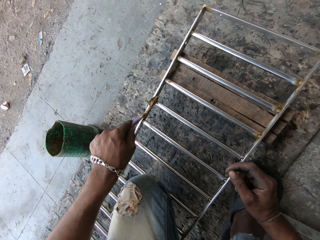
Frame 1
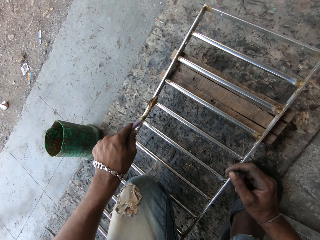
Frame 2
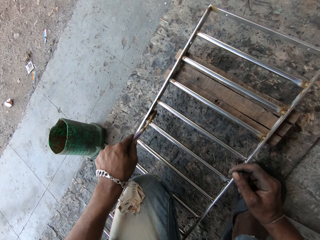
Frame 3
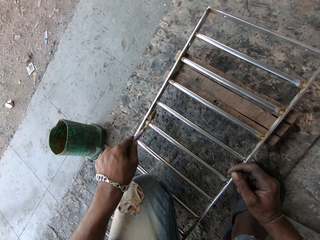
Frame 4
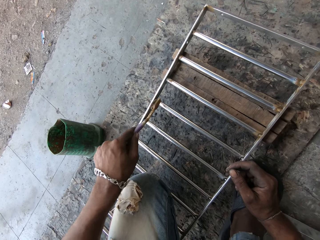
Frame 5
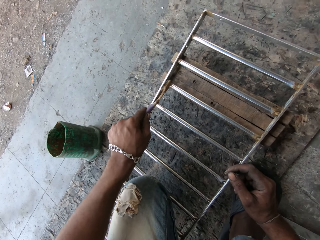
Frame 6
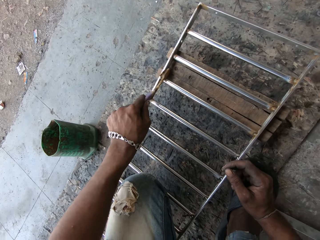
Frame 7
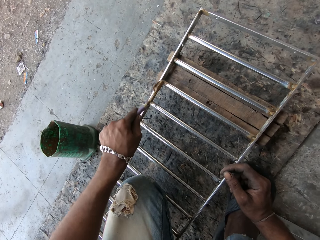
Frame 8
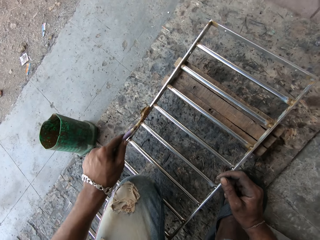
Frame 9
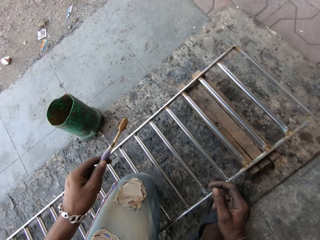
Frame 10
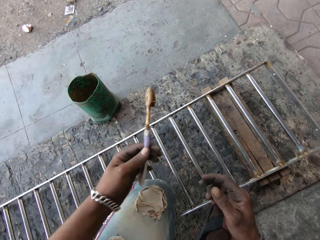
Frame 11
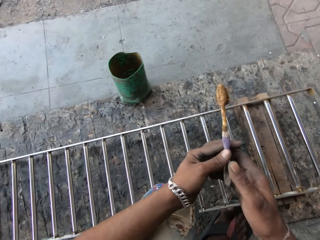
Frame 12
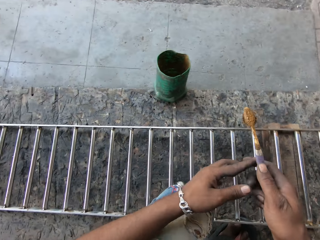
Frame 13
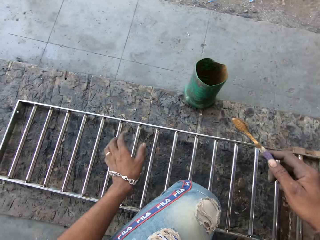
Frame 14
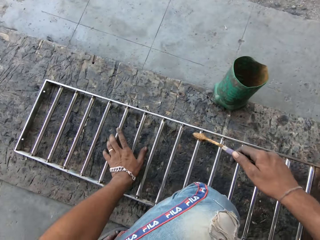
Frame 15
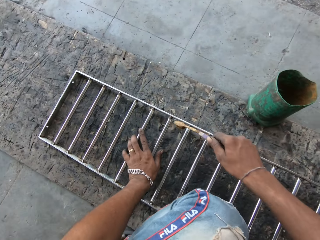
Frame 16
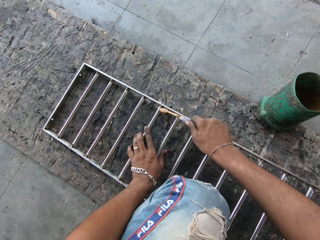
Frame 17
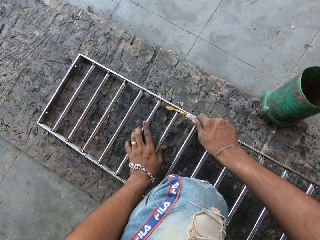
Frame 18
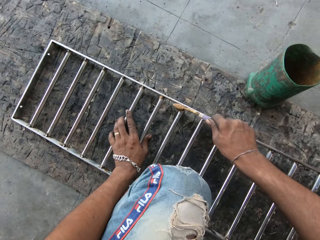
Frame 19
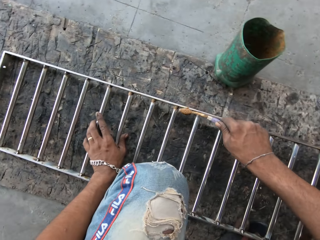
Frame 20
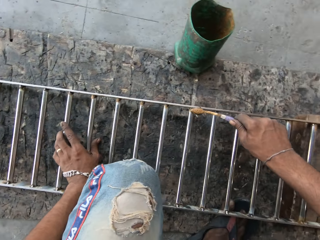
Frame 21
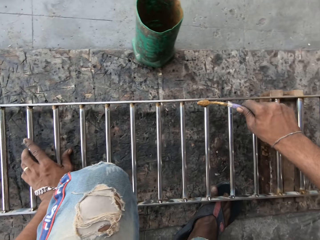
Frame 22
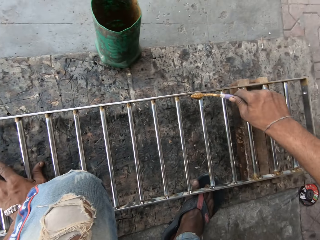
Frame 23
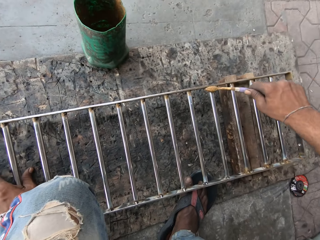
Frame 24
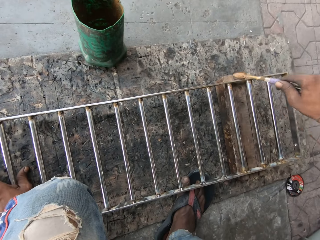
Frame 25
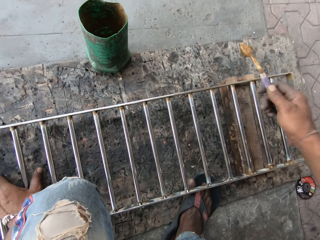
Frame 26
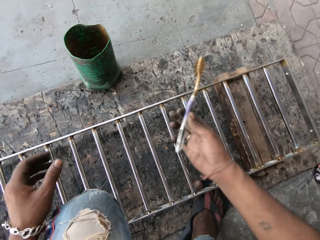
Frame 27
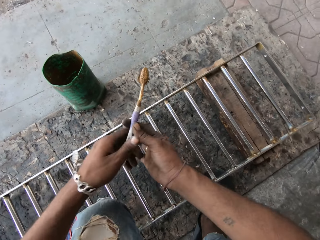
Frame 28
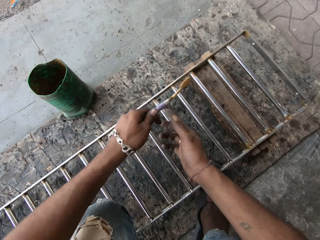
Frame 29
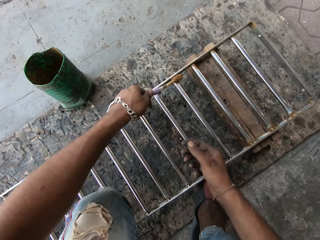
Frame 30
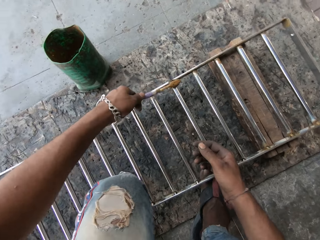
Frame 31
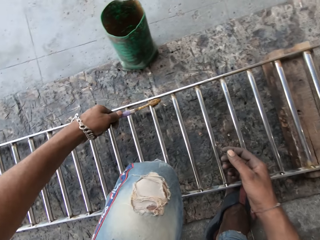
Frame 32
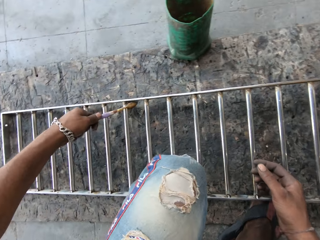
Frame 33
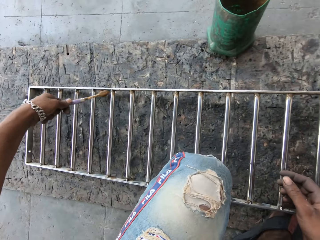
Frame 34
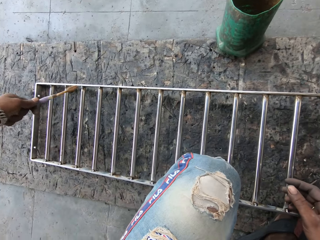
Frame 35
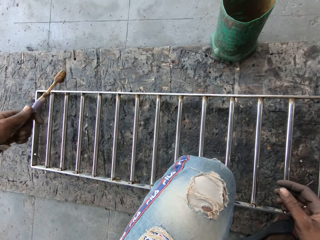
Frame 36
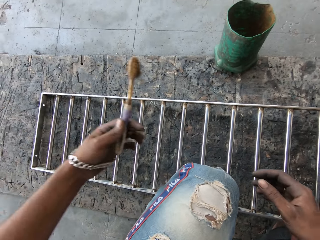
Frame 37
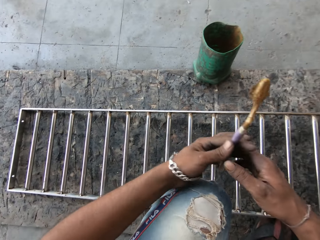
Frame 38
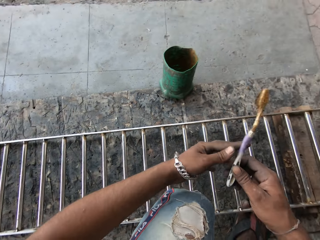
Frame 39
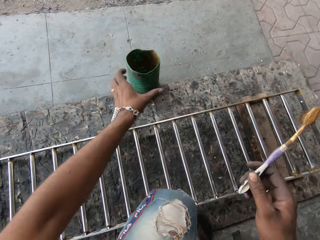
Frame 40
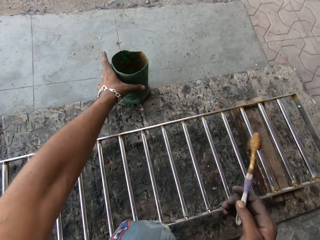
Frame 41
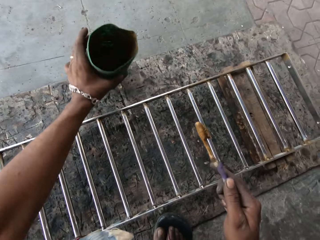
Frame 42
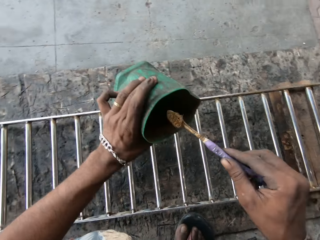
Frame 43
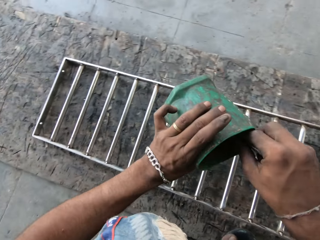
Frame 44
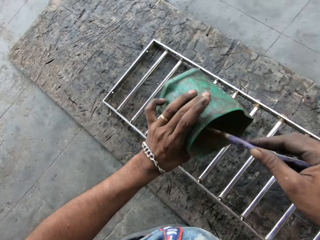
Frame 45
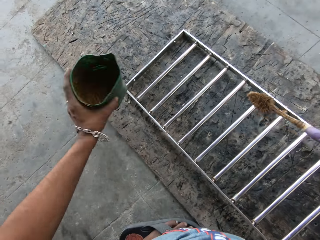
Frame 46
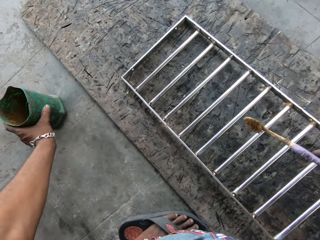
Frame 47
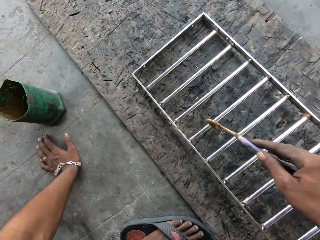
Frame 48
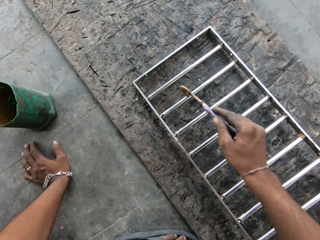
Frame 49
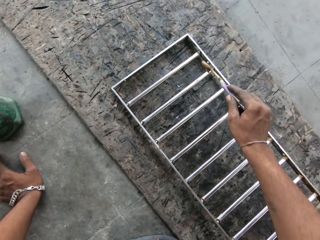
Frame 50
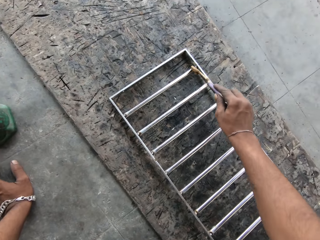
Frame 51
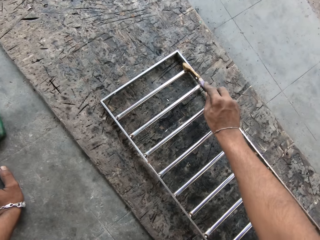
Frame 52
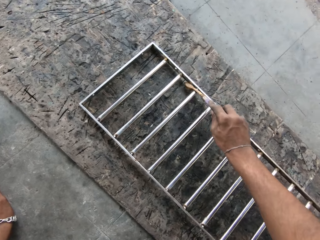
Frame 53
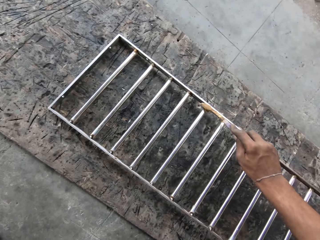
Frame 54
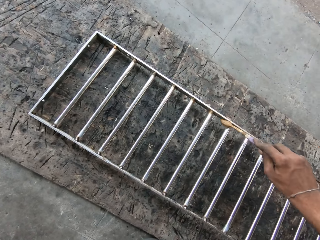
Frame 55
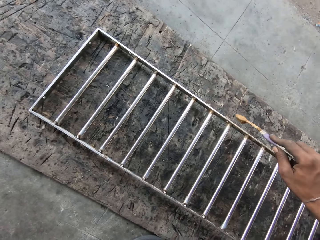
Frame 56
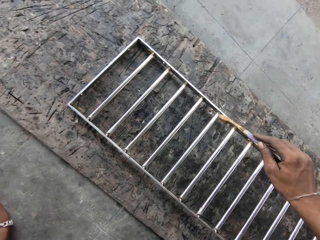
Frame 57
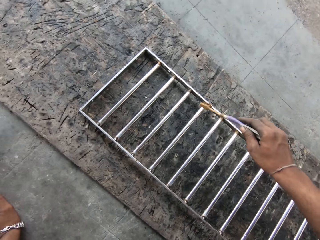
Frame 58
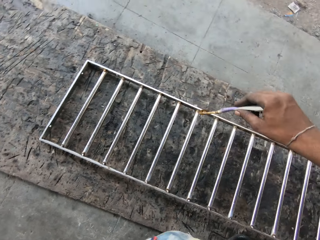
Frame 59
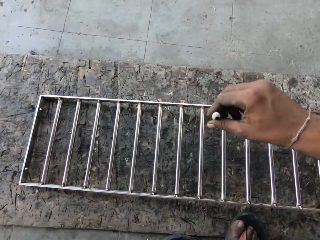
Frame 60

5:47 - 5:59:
The camera wearer applies the grease on the baluster of the rail with the toothbrush in his left hand. He passes the toothbrush in his left hand to his right hand. He holds the toothbrush with his right hand. He places his left hand on some balusters of the rail. He applies the grease on the balusters of the rail with the toothbrush in his right hand. He passes the toothbrush in his right hand to his left hand. He holds the toothbrush with his left hand. He applies the grease on the balusters of the rail with the toothbrush in his left hand. He passes the toothbrush in his left hand to his right hand. He holds the toothbrush with his right hand. He picks the container of grease from the floor with his left hand. He dips the toothbrush in his right hand in the container of grease in his left hand. He places the container of grease in his left hand on the floor. He places his left hand on the floor. He applies the grease on the balusters of the rail with the toothbrush in his right hand. He does so again.

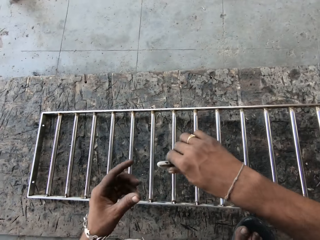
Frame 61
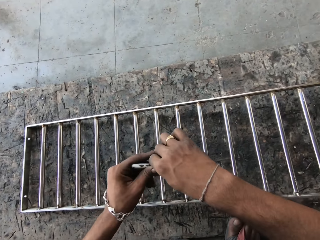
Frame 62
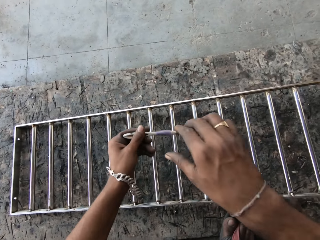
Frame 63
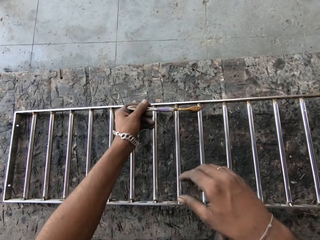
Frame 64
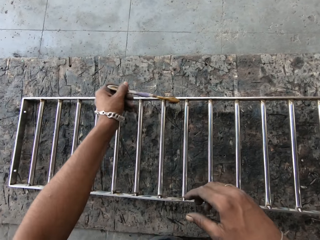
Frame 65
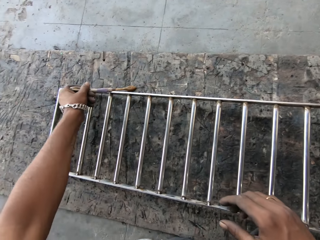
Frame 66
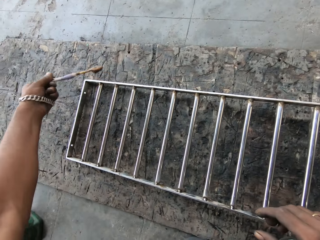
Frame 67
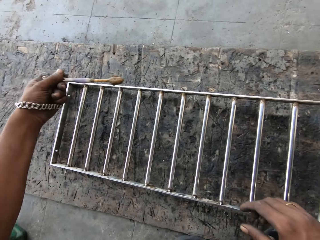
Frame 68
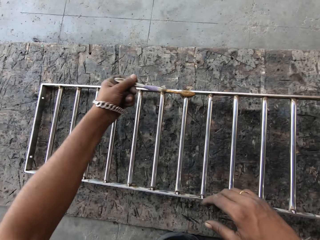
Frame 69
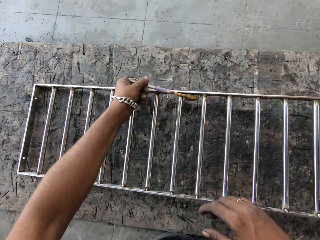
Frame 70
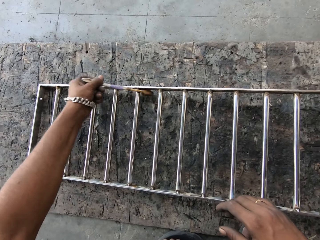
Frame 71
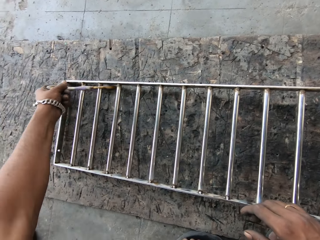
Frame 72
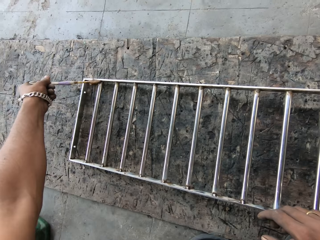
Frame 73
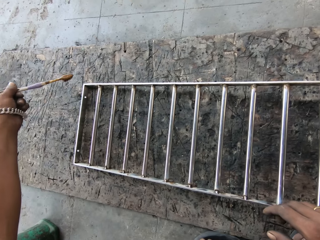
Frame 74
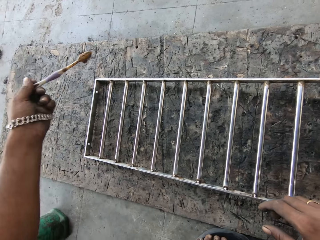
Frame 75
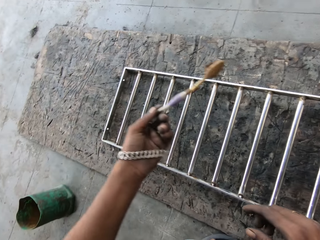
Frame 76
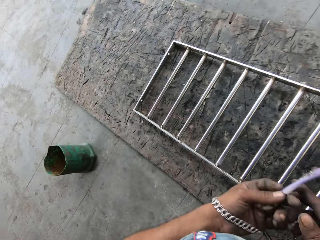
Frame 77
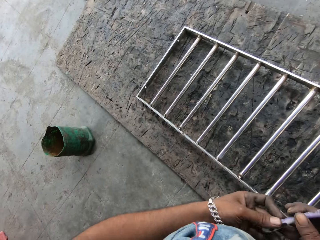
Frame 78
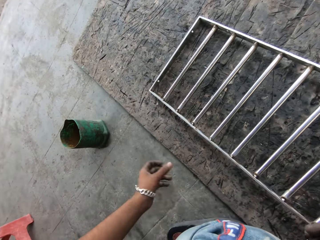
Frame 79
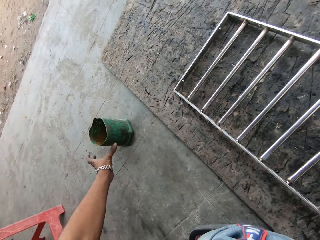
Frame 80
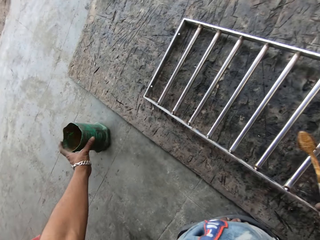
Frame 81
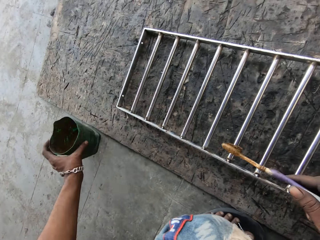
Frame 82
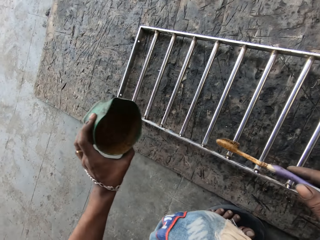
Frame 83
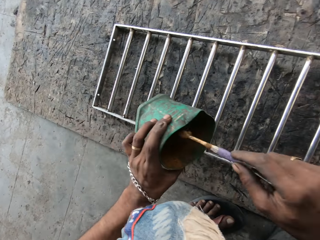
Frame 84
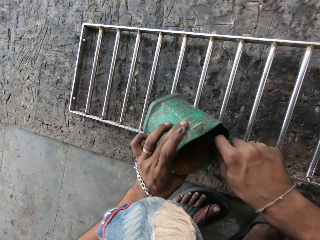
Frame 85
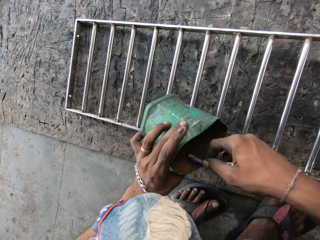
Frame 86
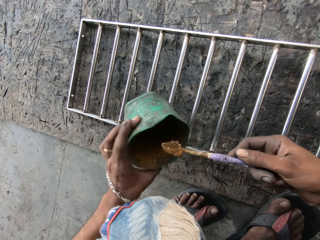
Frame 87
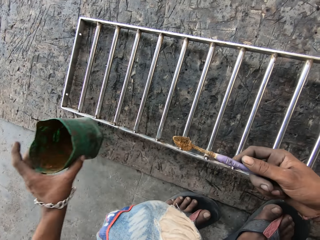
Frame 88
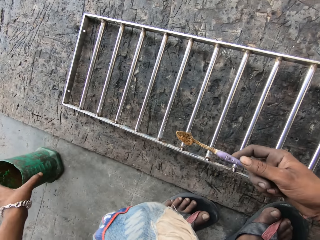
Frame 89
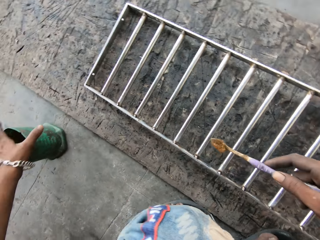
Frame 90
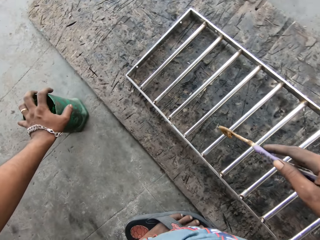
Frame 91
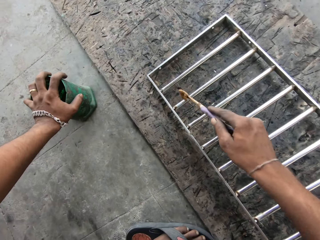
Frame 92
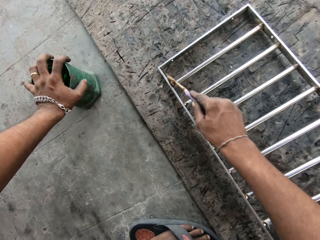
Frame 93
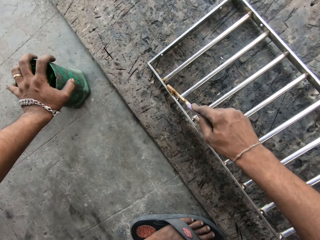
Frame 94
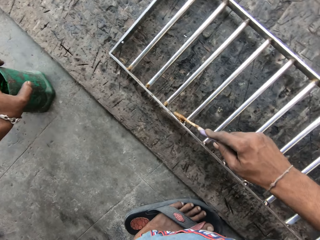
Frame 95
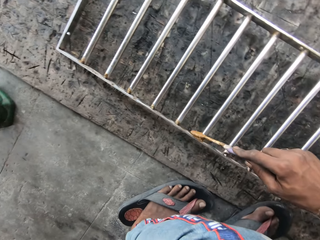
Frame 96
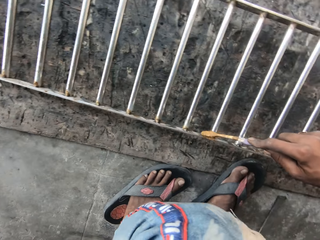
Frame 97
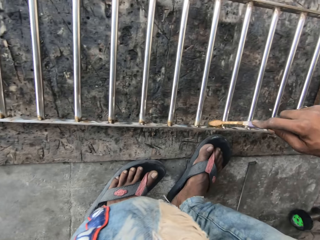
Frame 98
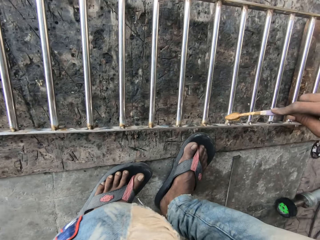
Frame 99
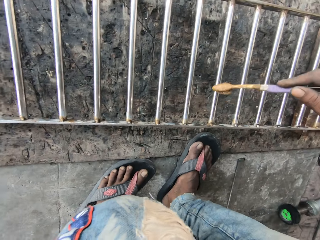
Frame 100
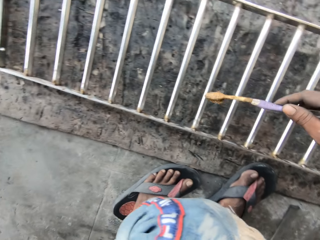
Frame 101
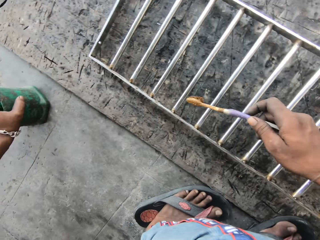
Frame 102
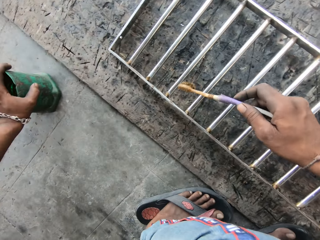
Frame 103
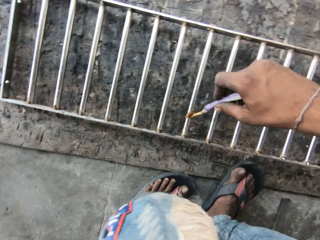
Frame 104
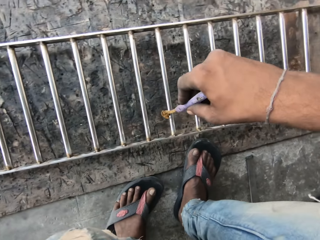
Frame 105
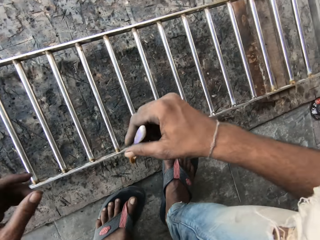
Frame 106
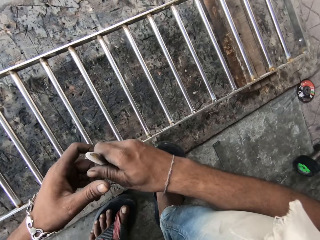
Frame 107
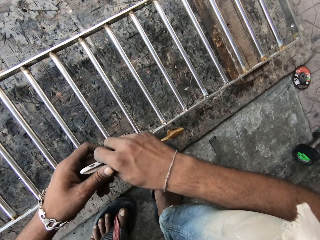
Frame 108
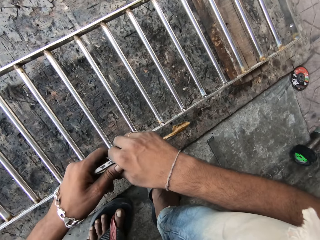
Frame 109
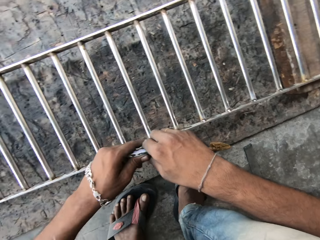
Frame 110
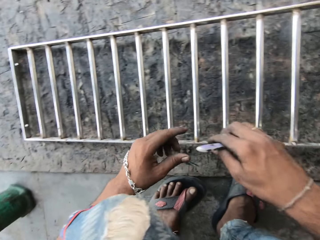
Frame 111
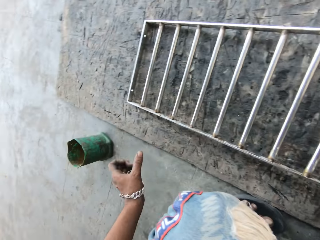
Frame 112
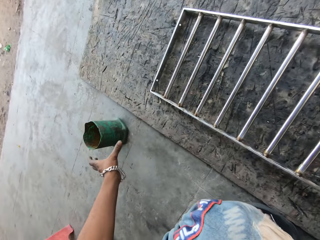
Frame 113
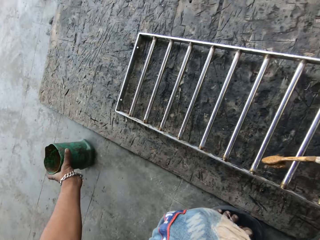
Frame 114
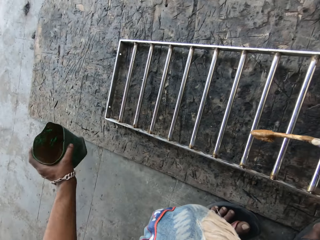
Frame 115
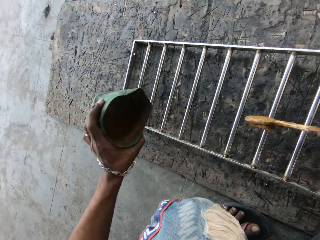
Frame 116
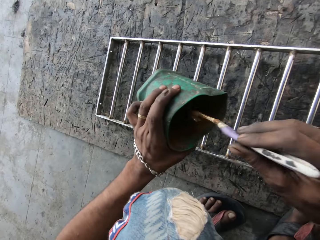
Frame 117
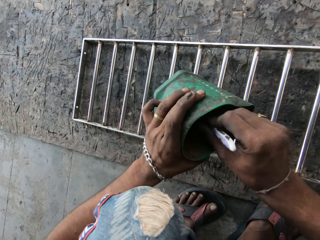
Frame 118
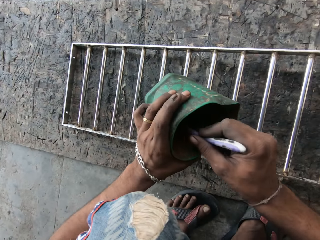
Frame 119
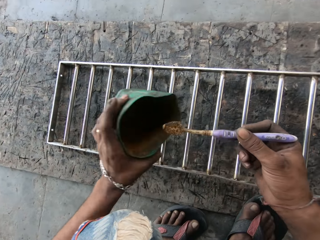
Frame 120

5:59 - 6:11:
The camera wearer passes the toothbrush in his right hand to his left hand. He holds the toothbrush with his left hand. He applies the grease on the balusters of the rail with the toothbrush in his left hand. He does so again. He passes the toothbrush in his left hand to his right hand. He holds the toothbrush with his right hand. He picks the container of grease from the floor with his left hand. He dips the toothbrush in his right hand in the container of grease in his left hand. He places the container of grease in his left hand on the floor. He places his left hand on the container of grease on the ground. He applies the grease on the balusters of the rail with the toothbrush in his right hand. He holds the toothbrush with both hands. He picks the container of grease from the floor with his left hand. He dips the toothbrush in his right hand in the container of grease in his left hand.
